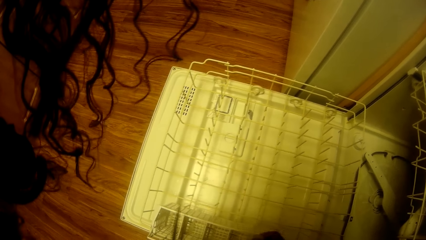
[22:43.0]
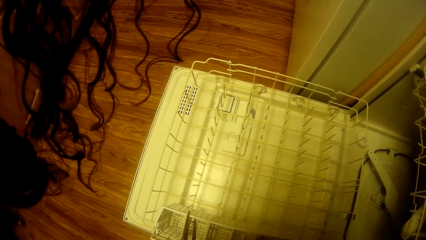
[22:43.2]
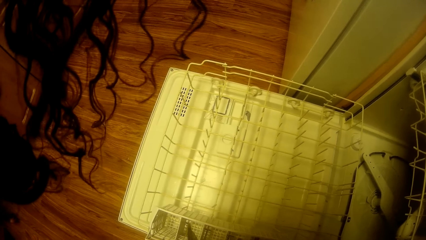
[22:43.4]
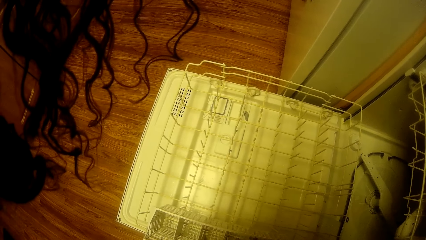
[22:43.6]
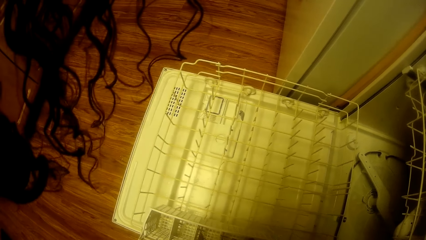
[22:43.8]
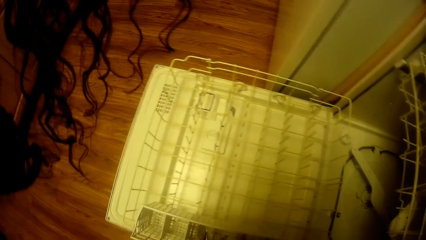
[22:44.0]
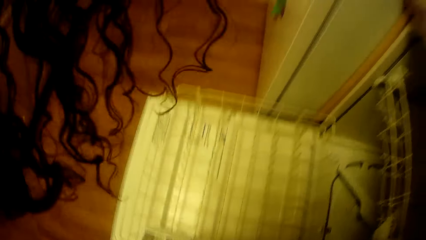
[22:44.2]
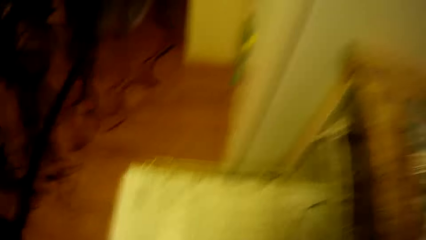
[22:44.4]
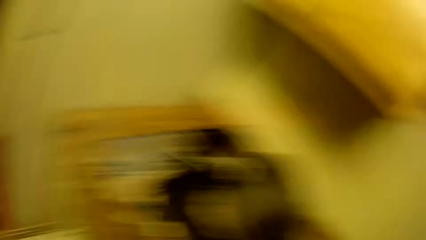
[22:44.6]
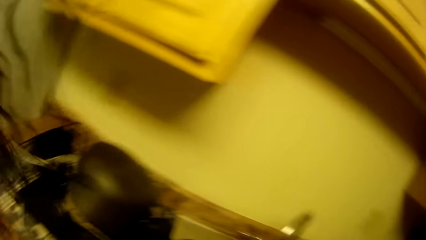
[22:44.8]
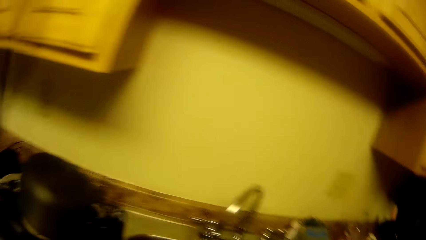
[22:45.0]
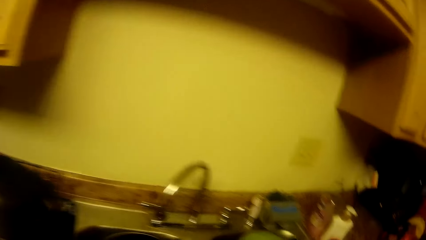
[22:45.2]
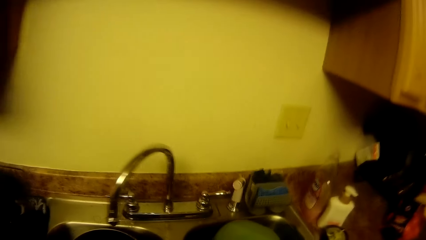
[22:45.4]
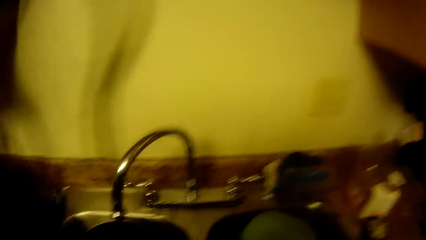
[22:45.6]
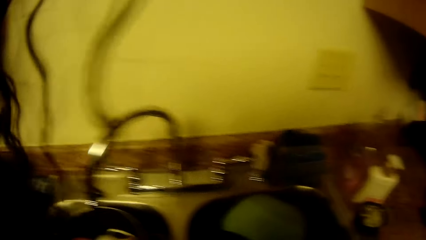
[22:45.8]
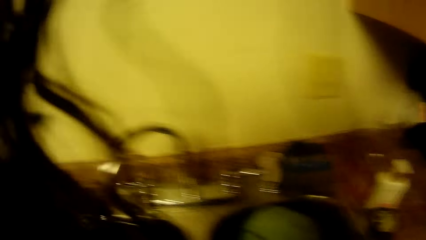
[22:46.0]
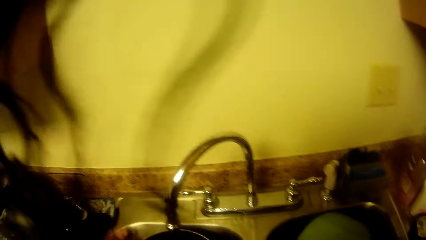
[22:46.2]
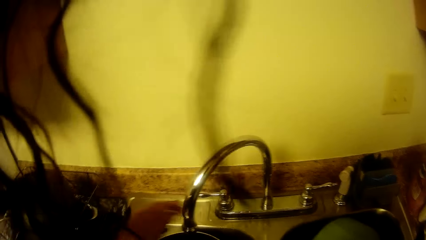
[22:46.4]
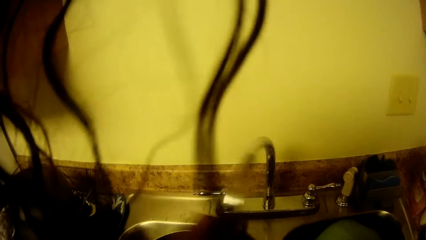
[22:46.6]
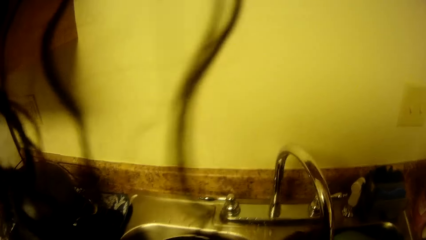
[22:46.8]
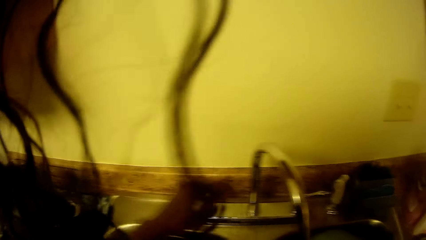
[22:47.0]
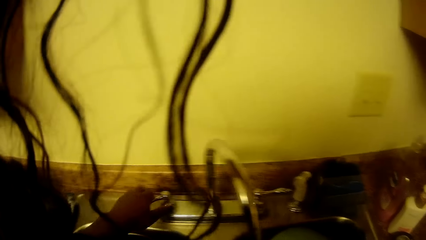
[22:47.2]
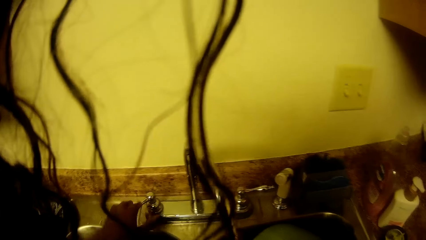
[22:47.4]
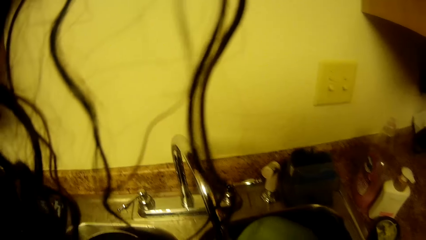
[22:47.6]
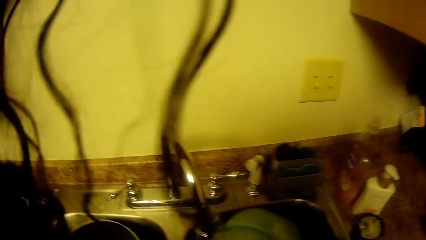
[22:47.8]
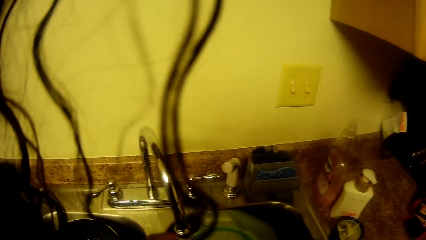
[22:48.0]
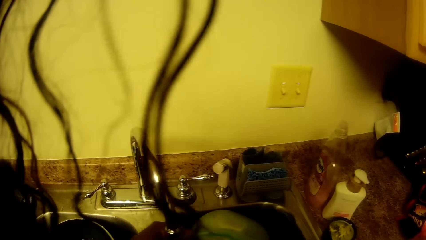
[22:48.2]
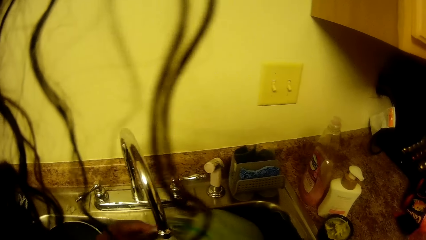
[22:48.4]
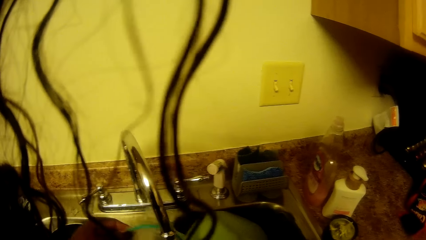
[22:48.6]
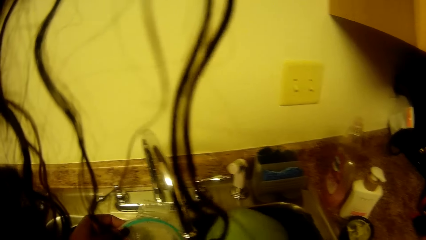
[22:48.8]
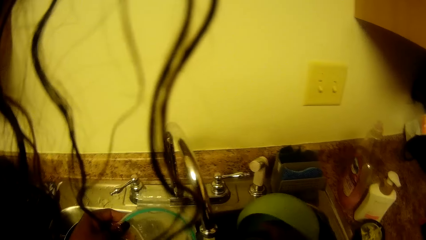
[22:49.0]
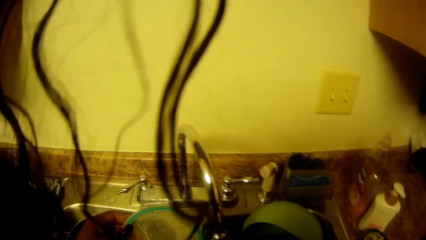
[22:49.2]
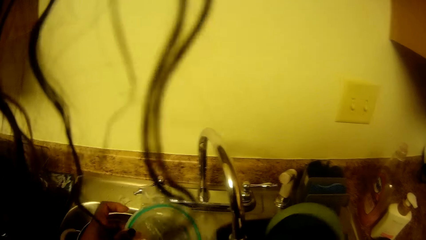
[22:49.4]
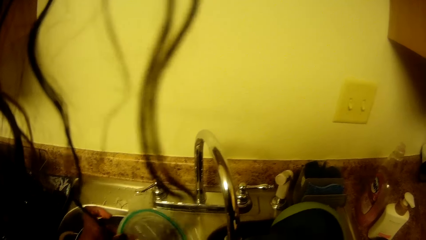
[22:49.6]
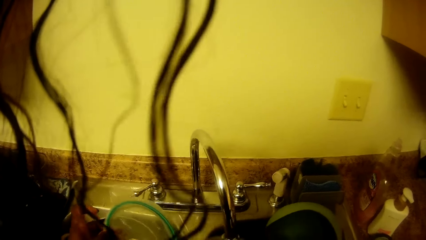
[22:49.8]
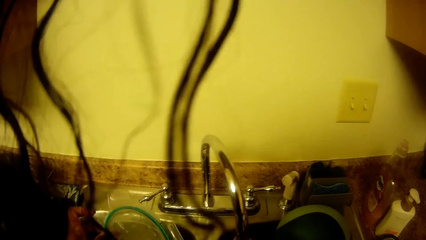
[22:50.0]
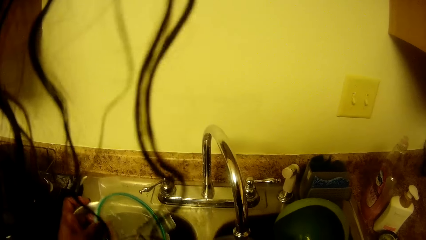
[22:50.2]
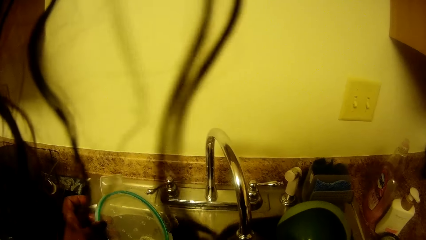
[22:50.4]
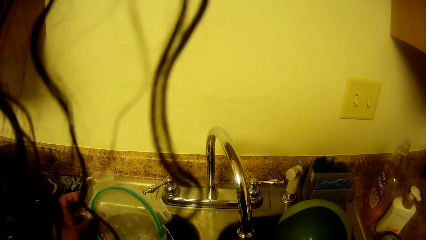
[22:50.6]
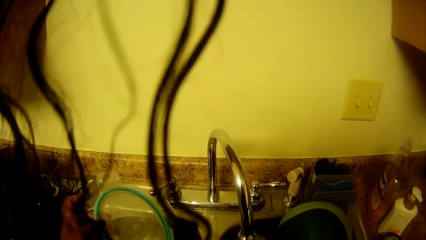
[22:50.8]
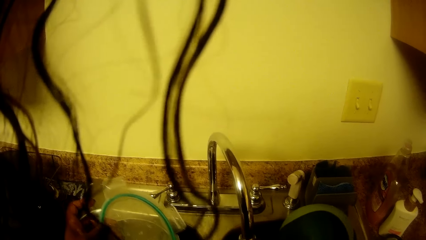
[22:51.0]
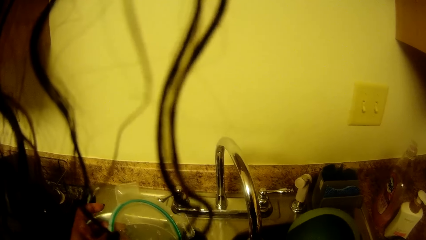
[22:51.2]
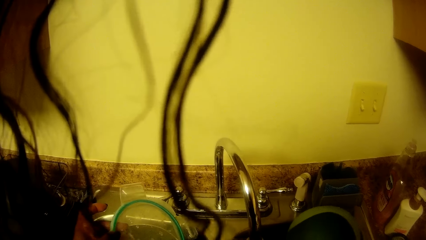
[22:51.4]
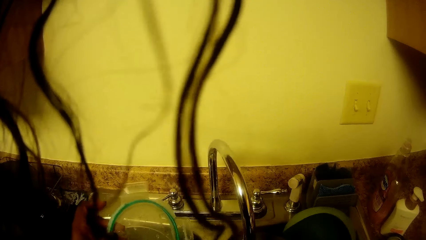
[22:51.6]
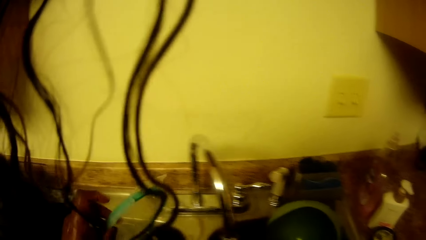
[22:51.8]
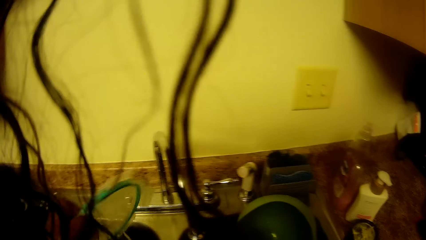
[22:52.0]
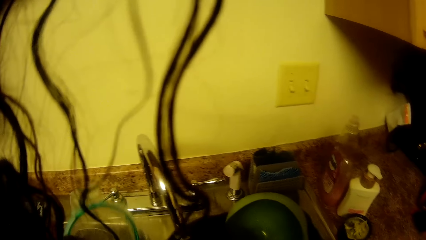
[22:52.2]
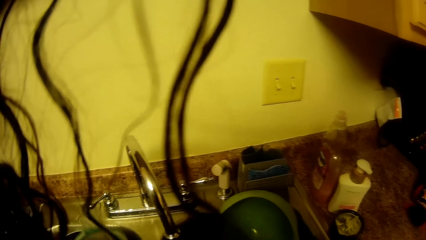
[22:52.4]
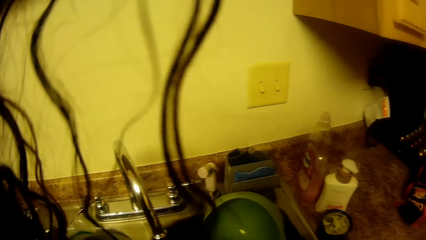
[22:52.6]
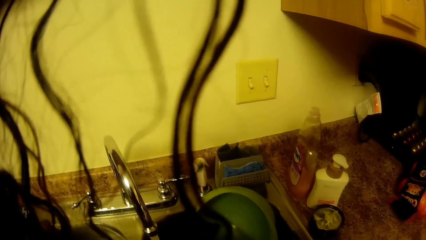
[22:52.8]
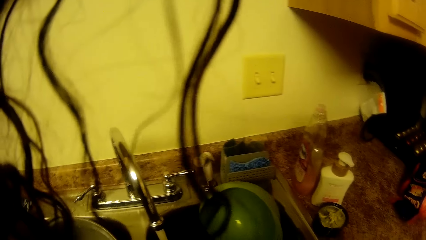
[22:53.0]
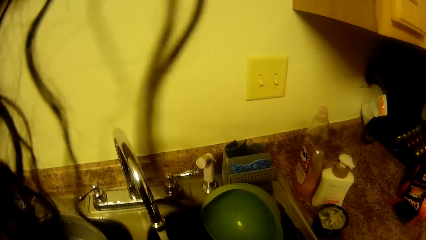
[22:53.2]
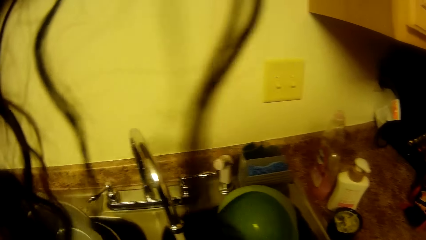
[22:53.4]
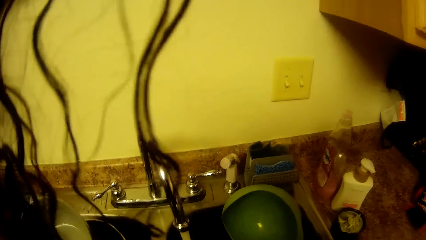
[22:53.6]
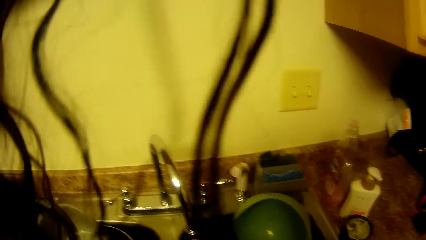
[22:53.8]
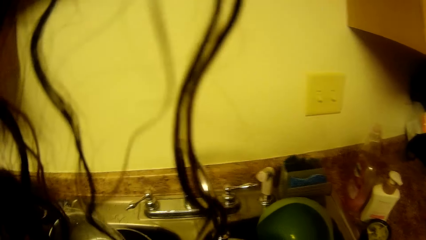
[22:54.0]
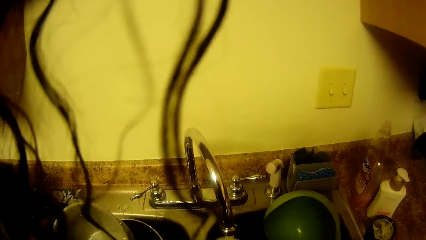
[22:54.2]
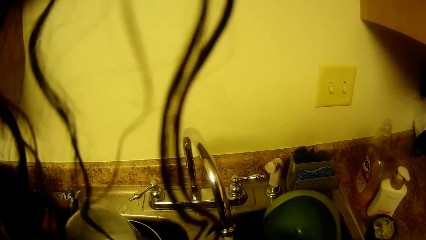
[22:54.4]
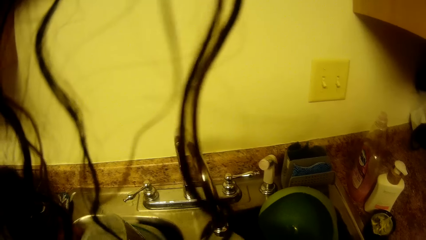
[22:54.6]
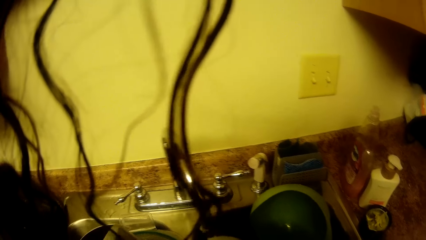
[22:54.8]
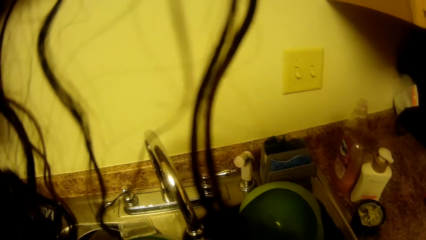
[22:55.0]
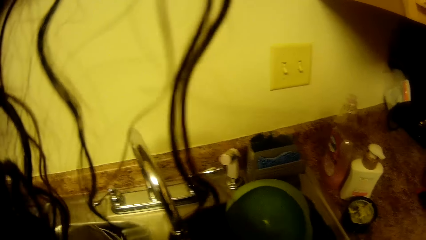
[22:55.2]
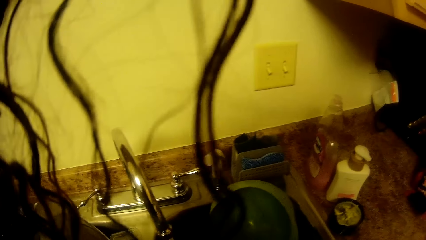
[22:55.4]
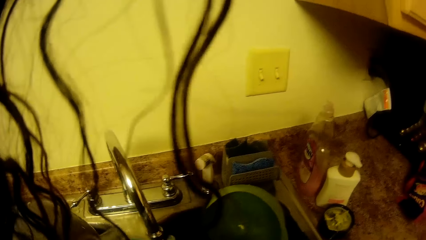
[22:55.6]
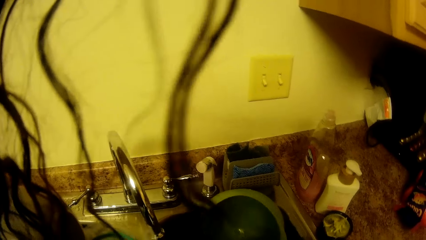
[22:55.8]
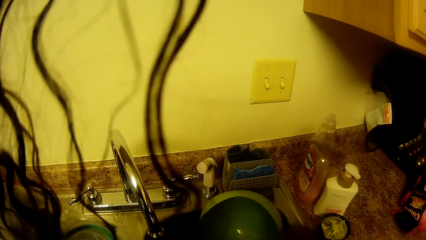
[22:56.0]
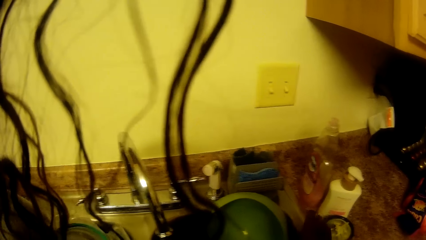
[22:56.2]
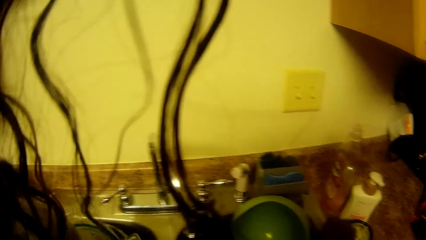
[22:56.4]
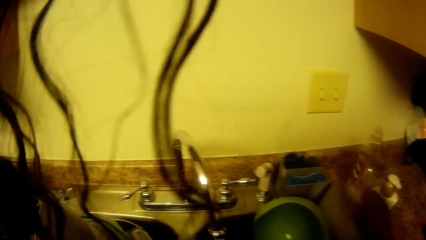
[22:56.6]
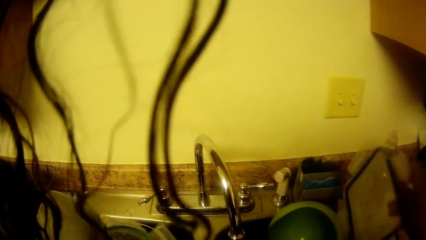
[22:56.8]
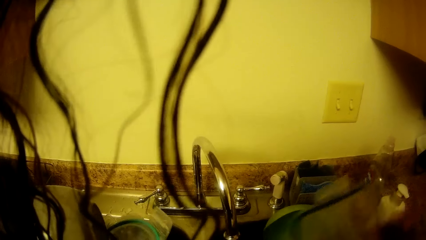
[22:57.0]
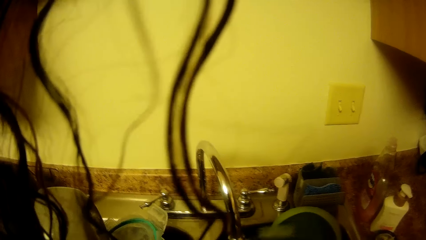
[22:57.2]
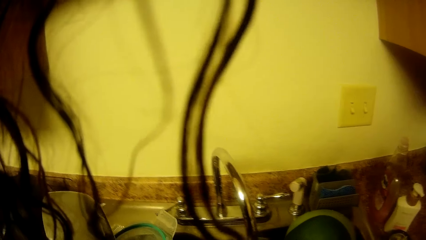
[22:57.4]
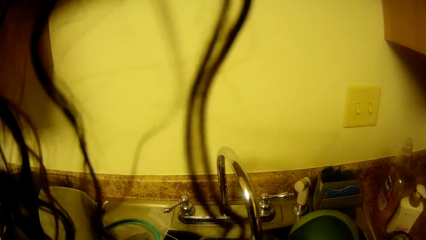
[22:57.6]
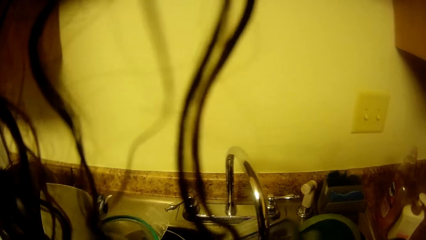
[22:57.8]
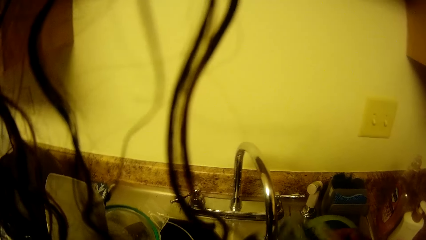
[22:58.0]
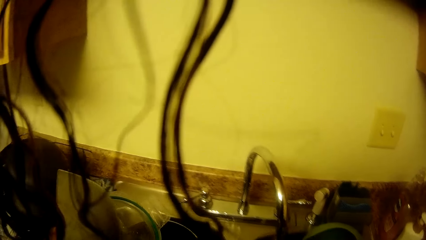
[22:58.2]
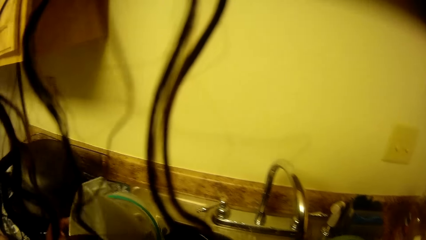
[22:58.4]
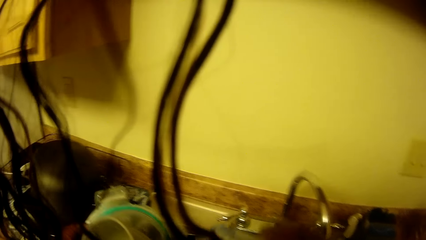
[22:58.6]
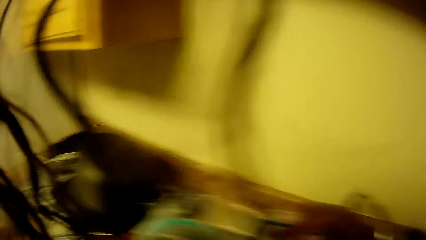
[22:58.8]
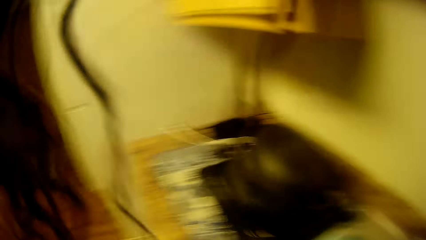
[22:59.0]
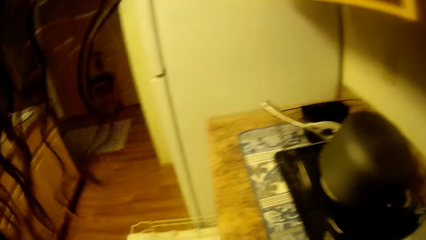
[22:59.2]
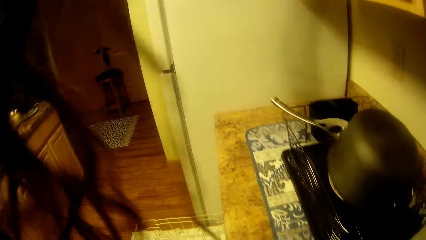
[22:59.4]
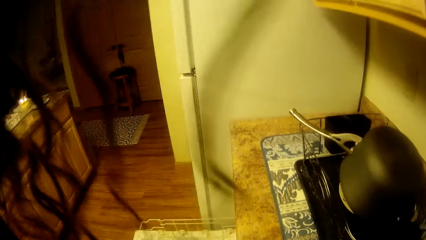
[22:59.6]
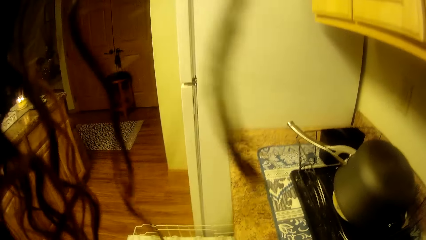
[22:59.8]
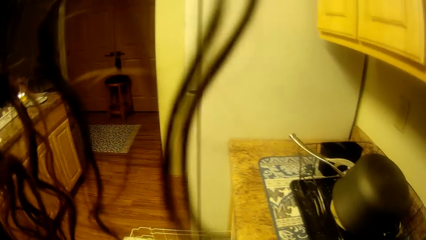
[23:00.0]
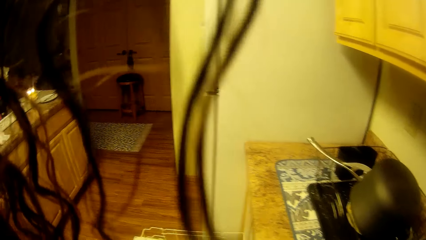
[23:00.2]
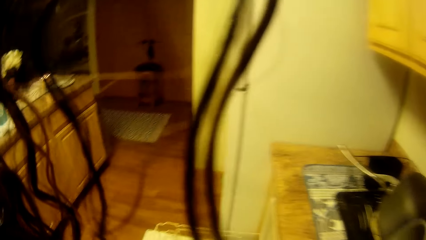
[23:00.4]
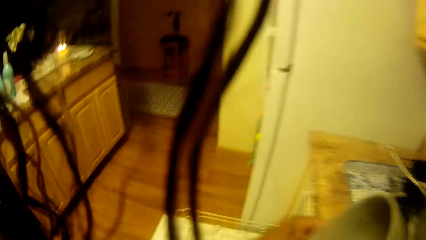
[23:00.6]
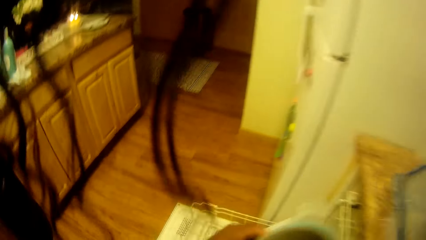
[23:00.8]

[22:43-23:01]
The camera wearer walks on the floor. She moves the sink tap with her left hand. She turns on the sink tap with her left hand. She rinses bowls with a cover in the sink. She turns off the sink tap with her right hand.
